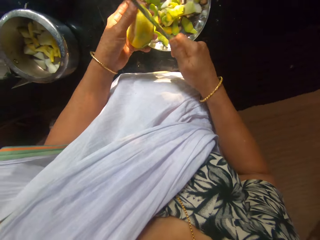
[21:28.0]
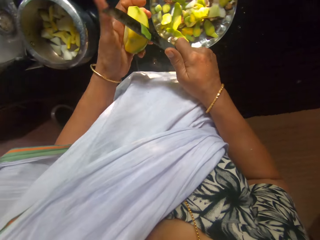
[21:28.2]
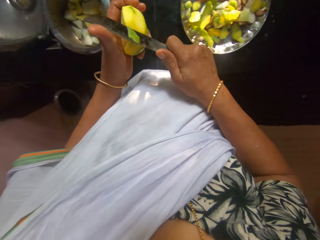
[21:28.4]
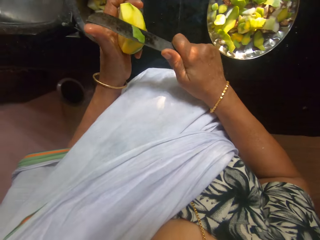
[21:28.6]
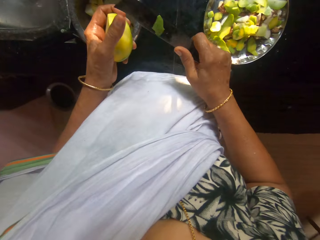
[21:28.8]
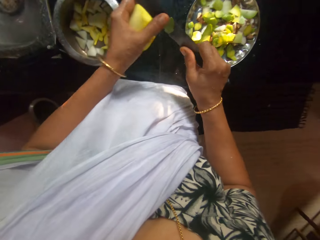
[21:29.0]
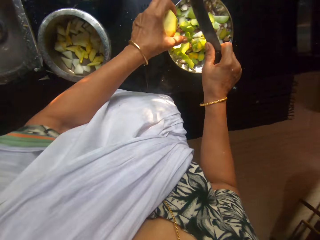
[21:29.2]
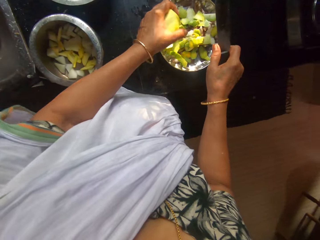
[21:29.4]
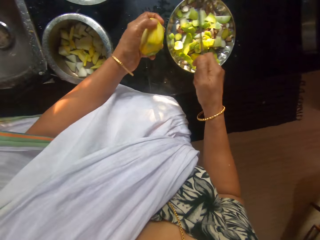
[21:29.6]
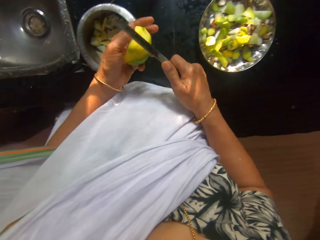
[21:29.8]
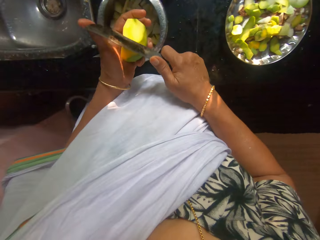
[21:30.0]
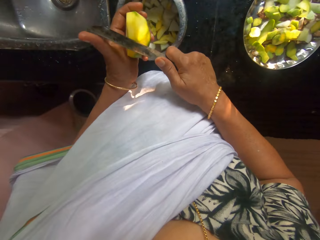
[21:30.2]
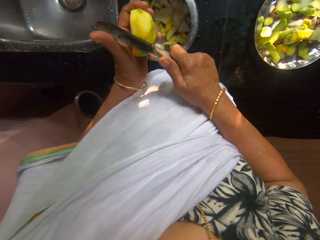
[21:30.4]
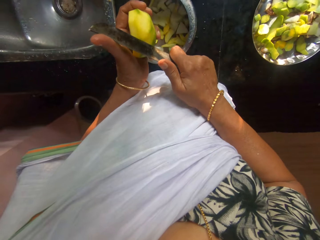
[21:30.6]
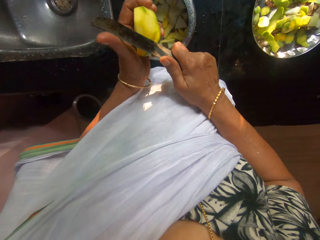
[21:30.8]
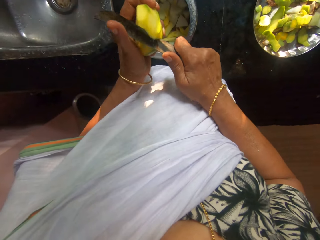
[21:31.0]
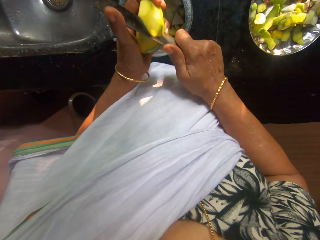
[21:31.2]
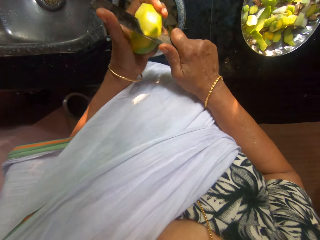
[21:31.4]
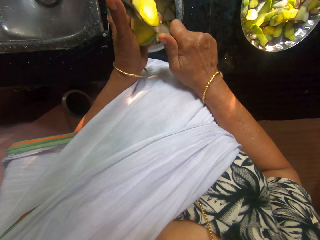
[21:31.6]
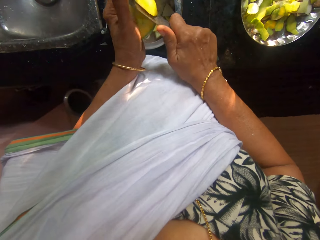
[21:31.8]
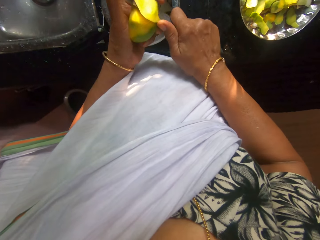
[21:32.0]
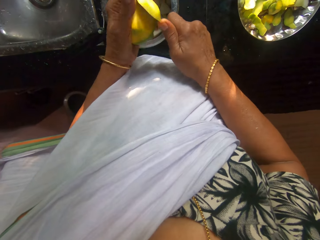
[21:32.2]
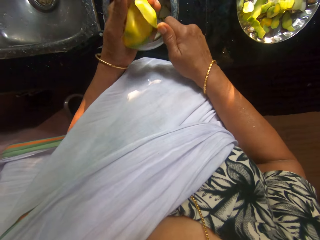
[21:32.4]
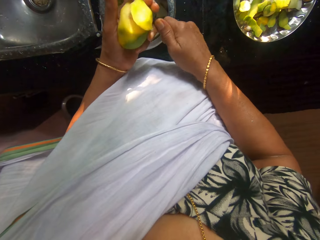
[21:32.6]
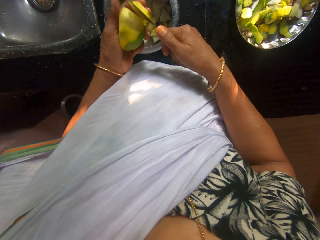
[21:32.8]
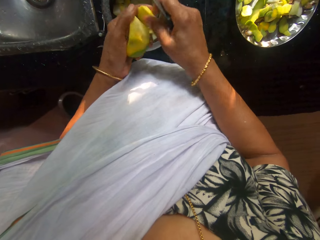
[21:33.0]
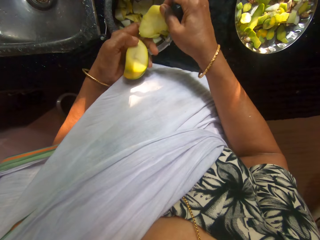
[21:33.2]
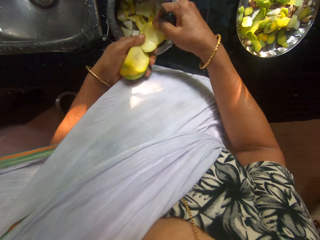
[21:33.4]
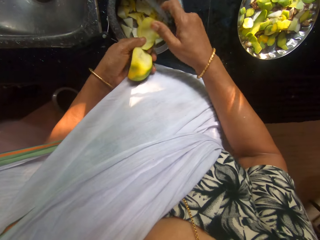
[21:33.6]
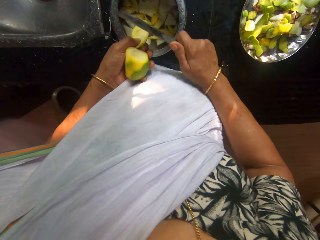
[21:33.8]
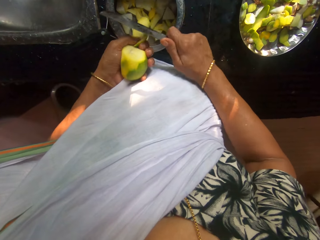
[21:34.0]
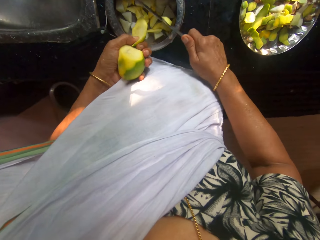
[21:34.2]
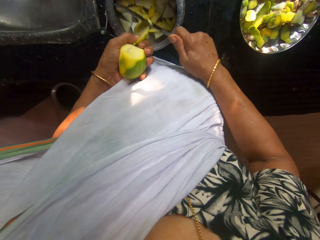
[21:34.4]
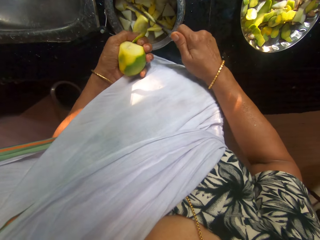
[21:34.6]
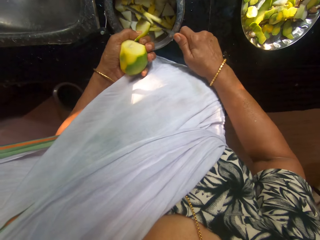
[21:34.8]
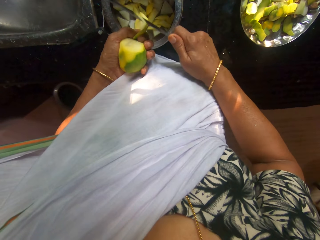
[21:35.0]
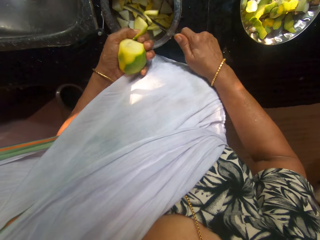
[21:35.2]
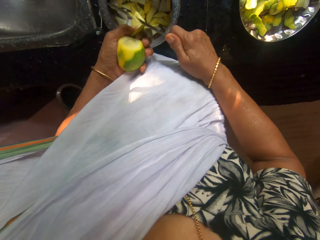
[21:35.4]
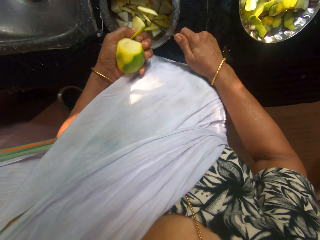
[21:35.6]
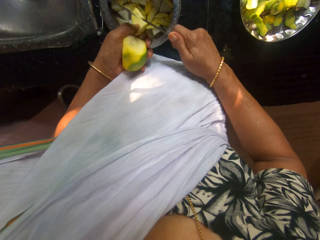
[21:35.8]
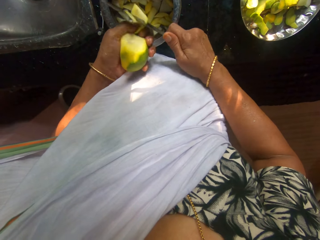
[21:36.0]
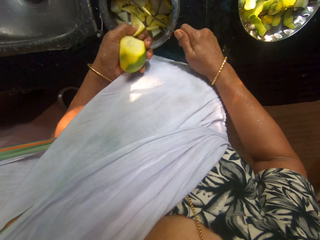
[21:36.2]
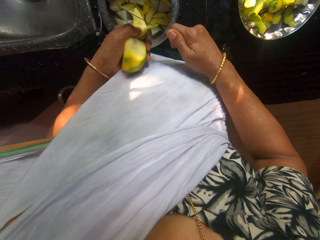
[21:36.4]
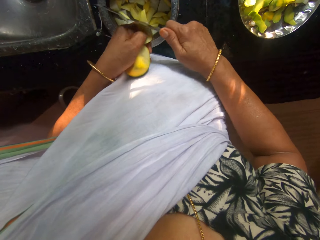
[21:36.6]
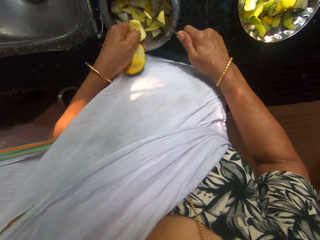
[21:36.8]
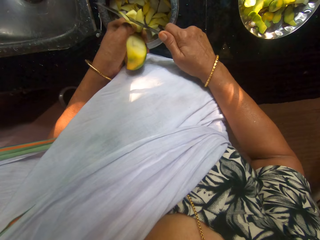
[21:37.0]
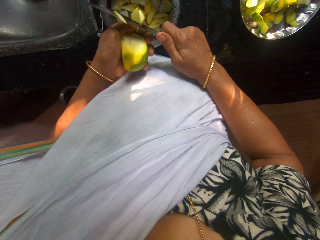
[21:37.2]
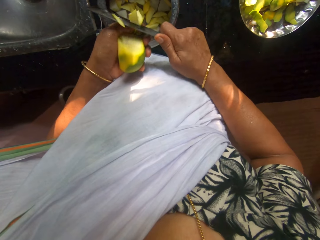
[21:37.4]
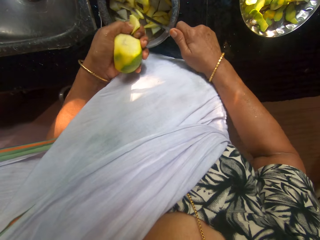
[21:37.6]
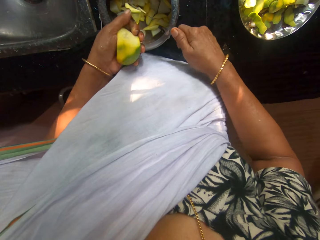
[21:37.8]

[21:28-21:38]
The camera wearer removes the mango back from the knife in her right hand with her left hand. She slices the mango in her left hand with the knife in her right hand. She passes the mango from her left hand to her right hand. She passes the mango from her right hand to her left hand. She slices the mango in her right hand into the pan on the kitchen counter with the knife in her right hand.

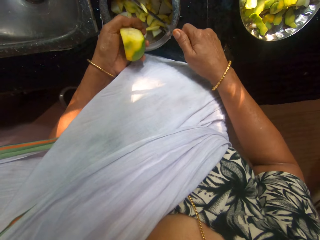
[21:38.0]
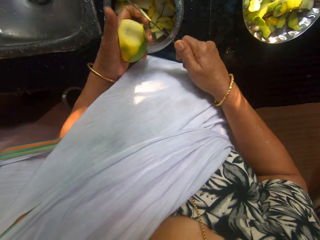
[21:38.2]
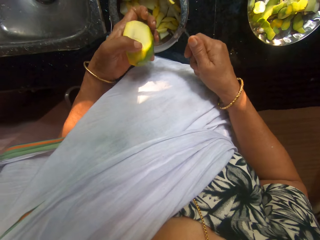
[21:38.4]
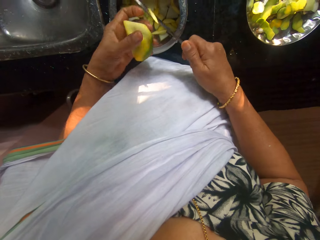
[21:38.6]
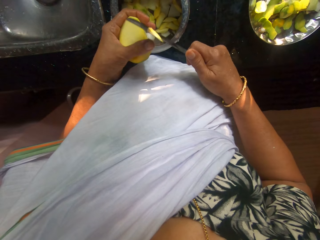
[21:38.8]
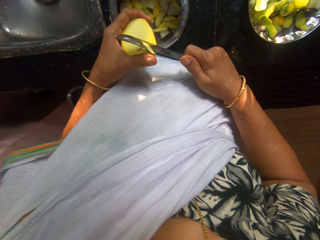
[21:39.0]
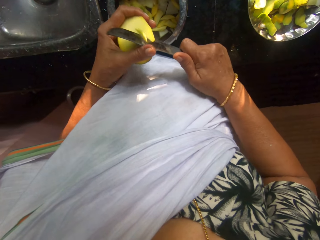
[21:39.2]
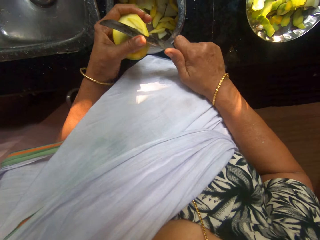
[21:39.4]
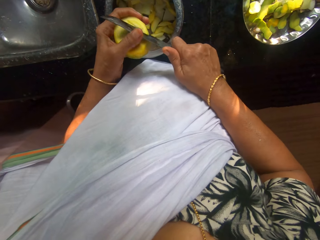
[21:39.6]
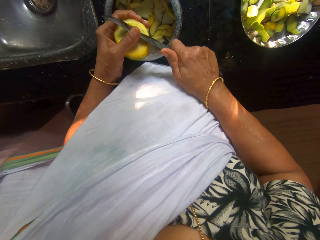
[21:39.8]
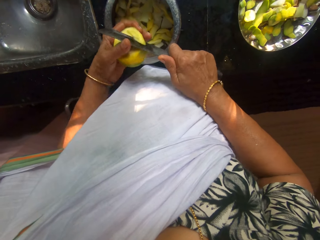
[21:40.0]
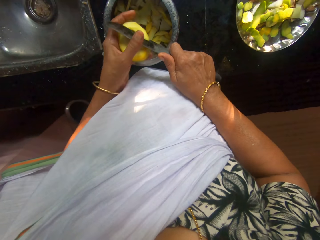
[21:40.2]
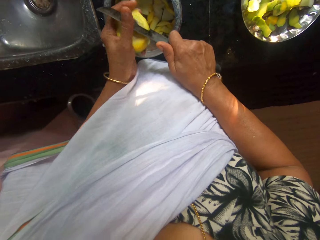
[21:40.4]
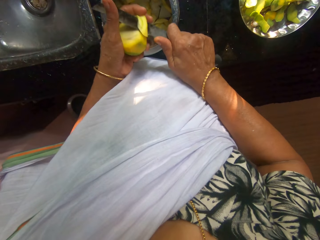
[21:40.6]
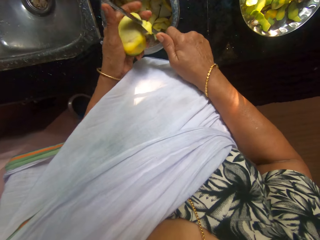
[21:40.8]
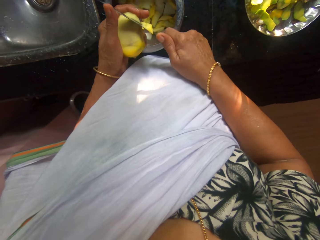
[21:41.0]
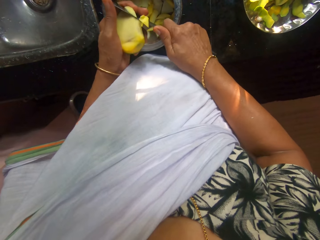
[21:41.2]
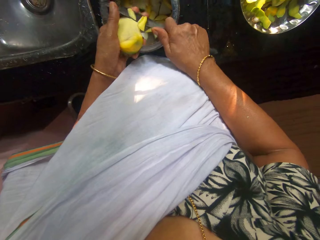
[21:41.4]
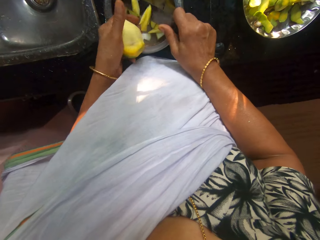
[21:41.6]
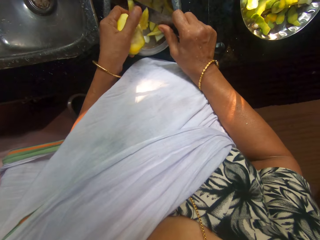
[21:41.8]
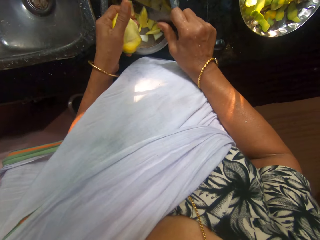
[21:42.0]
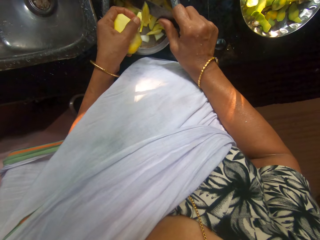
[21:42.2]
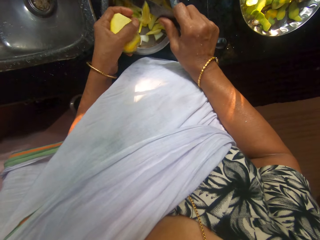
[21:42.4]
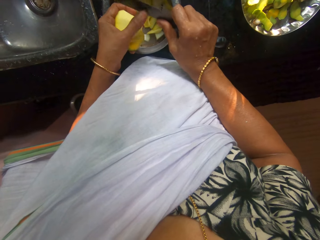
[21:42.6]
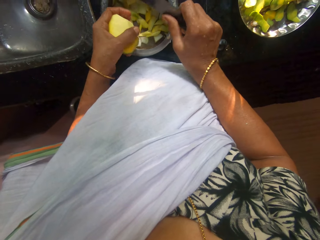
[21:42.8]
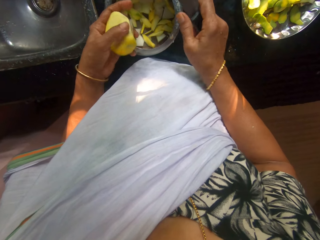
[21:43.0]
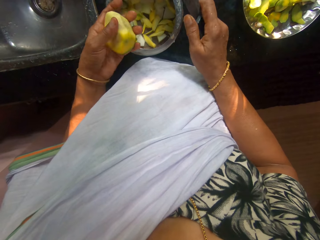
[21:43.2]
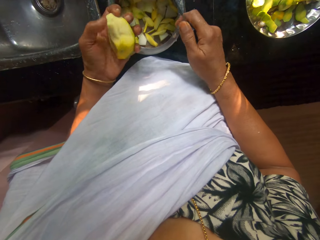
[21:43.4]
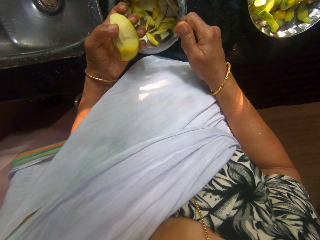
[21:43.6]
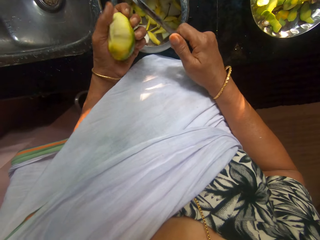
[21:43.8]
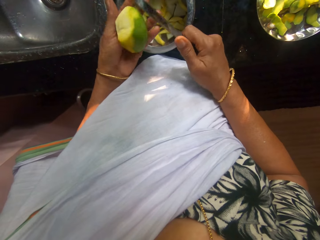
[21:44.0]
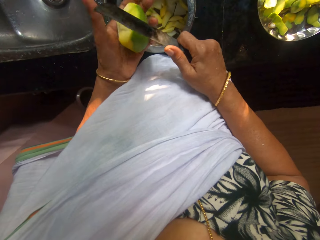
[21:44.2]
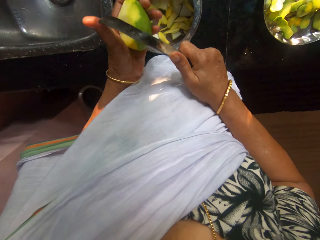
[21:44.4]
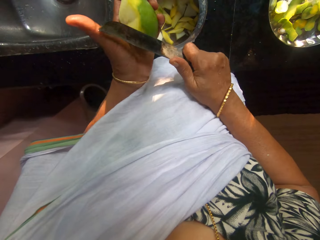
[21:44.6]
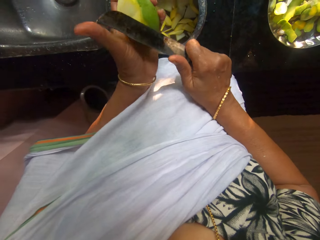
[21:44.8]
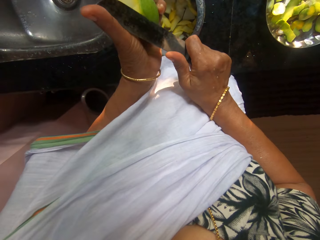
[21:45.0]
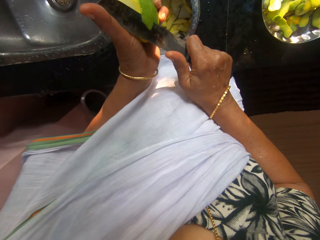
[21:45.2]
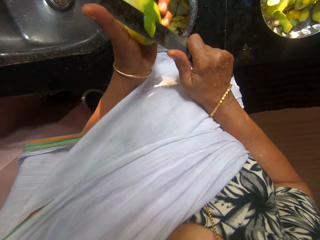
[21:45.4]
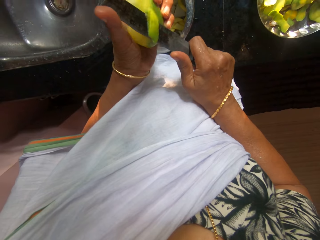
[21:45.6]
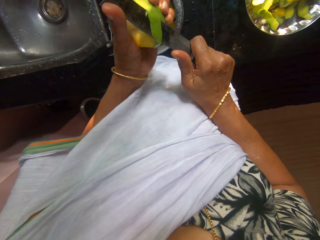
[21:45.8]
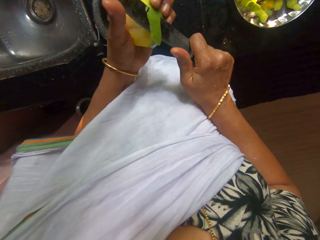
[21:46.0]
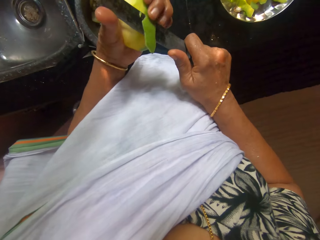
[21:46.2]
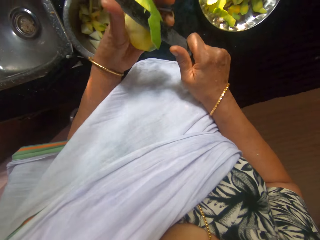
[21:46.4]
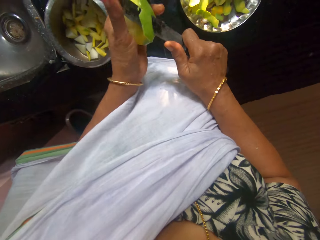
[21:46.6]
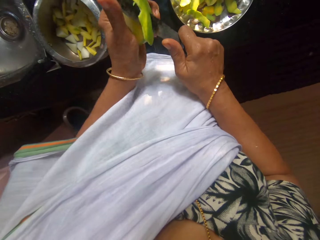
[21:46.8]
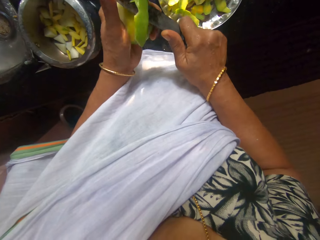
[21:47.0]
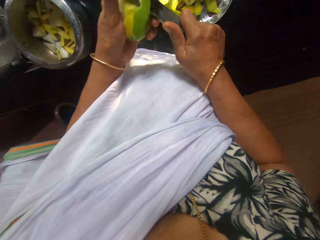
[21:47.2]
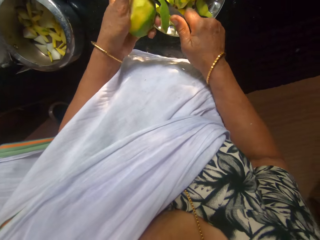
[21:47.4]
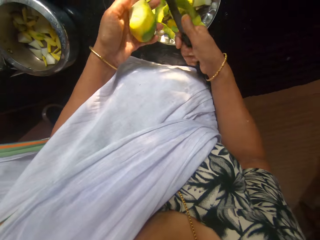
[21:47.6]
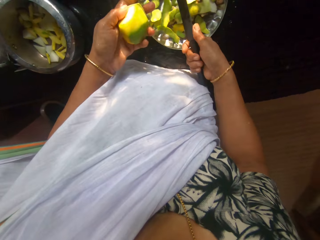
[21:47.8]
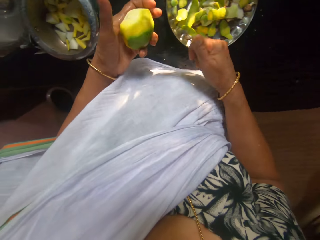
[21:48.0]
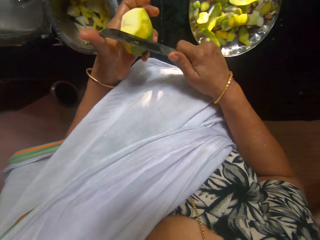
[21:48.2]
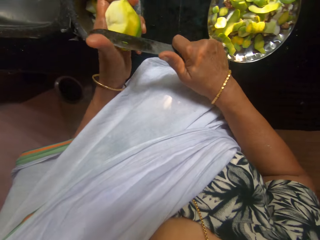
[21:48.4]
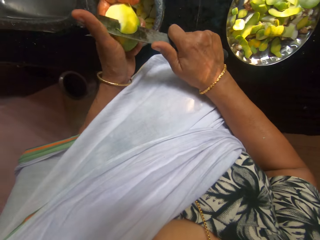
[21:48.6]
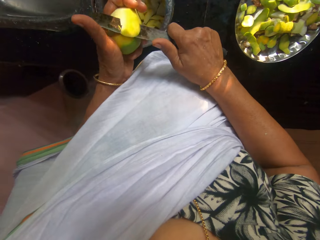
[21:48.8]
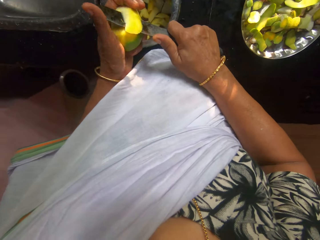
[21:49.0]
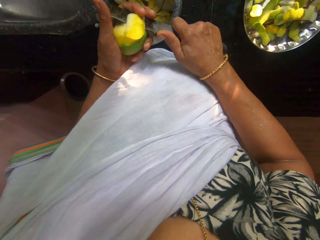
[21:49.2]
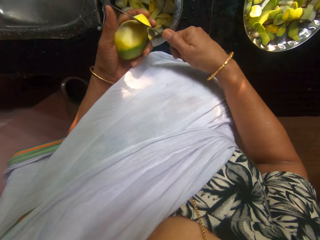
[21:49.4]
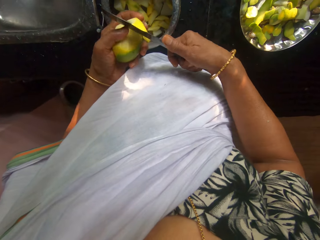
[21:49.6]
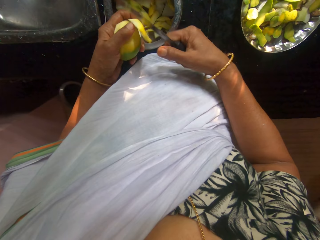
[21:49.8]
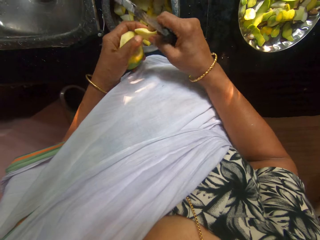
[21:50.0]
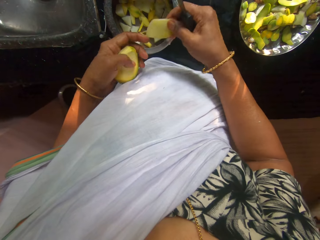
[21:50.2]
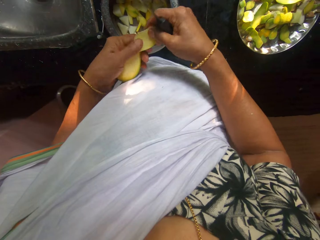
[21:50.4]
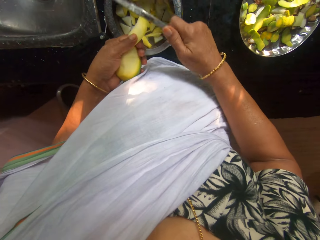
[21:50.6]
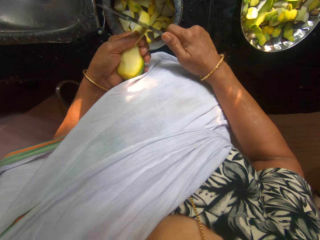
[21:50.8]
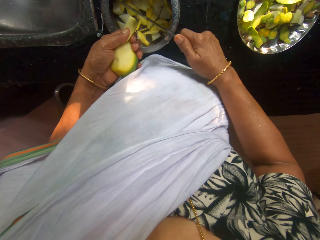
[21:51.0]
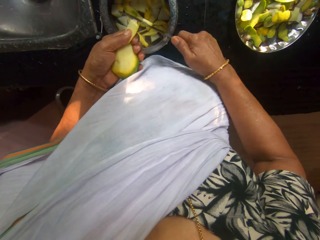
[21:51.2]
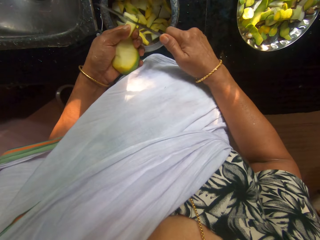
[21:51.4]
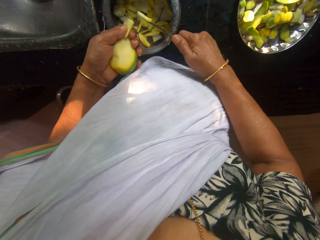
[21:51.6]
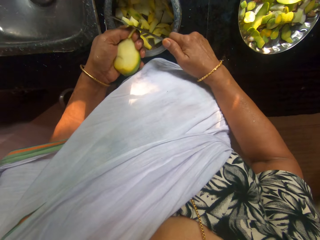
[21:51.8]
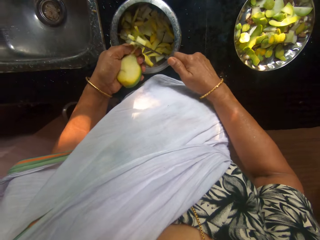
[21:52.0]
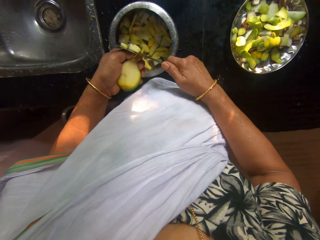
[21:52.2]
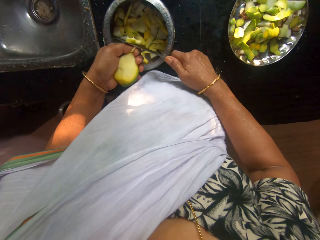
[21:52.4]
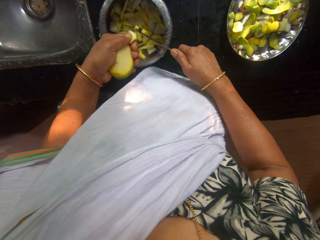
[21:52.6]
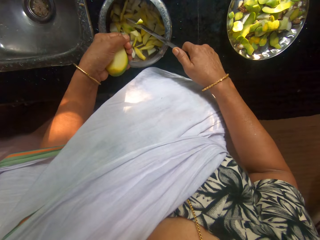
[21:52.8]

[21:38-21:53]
The camera wearer cuts the mango with a knife. She removes the sliced mangoes from the knife in her right hand with her left hand. She slices the mango back in her left hand into the plate on the kitchen counter with the knife in her right hand. She peels the mango with the knife. She slices the mango in her left hand with the knife in her right hand. She passes the mango from her left hand to her right hand, and passes the mango from her right hand to her left hand. She slices the mango in her right hand into the pan on the kitchen counter with the knife in her right hand.
